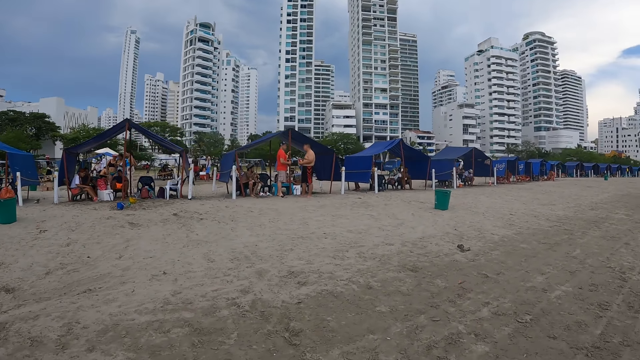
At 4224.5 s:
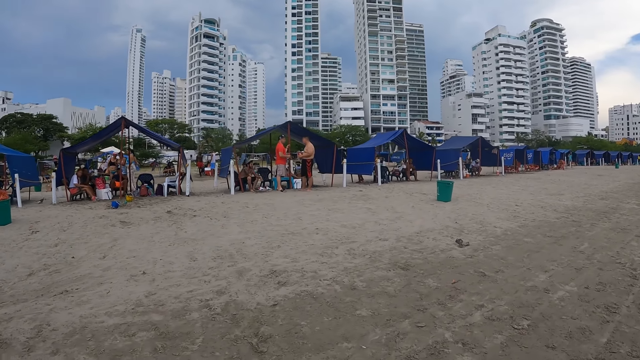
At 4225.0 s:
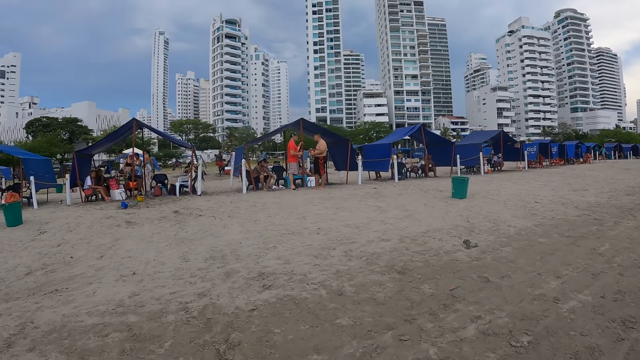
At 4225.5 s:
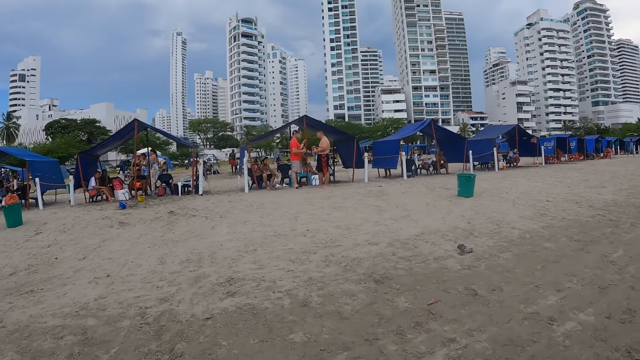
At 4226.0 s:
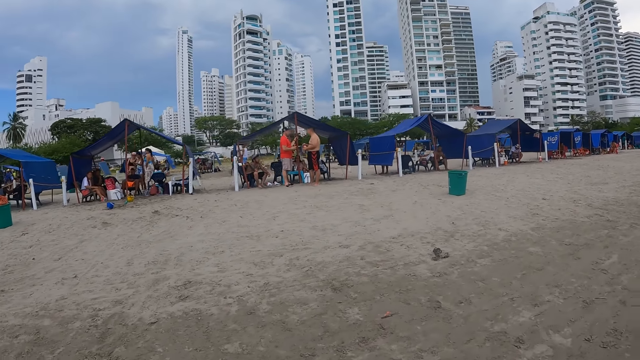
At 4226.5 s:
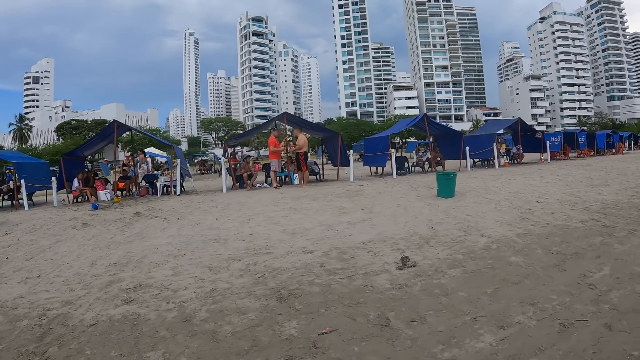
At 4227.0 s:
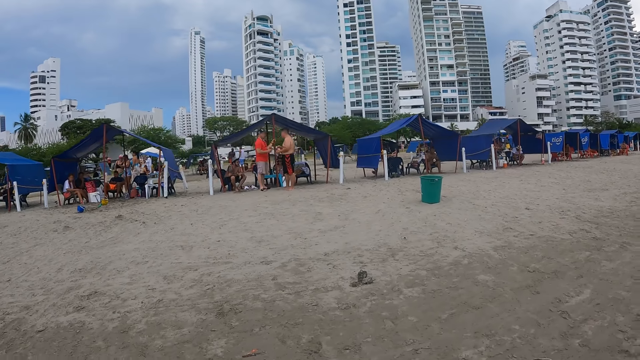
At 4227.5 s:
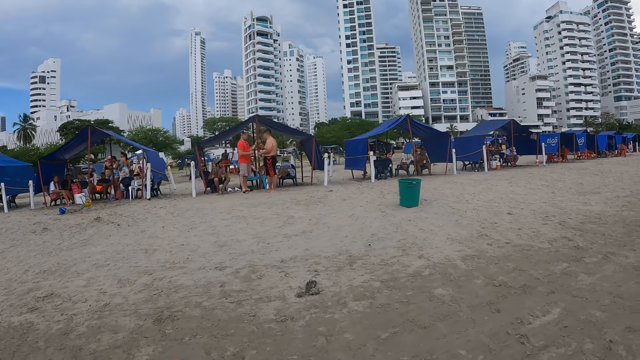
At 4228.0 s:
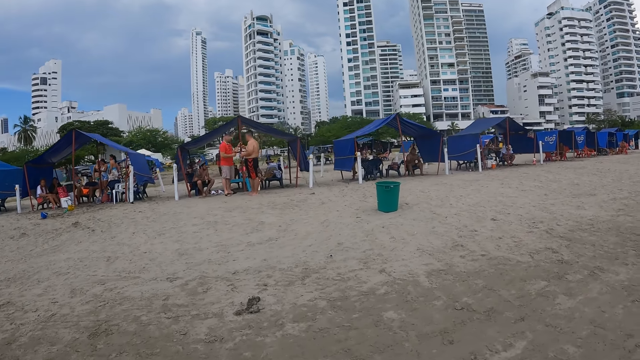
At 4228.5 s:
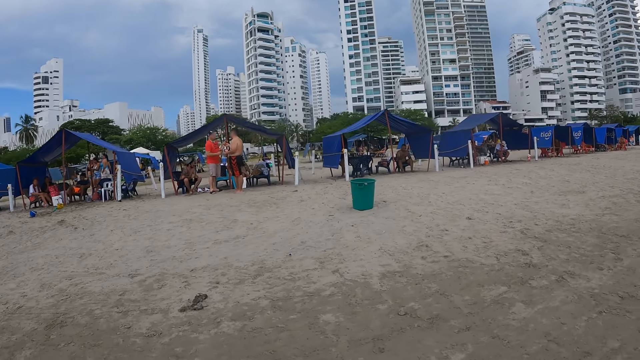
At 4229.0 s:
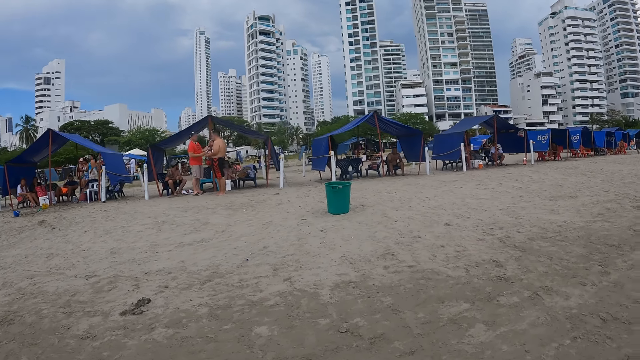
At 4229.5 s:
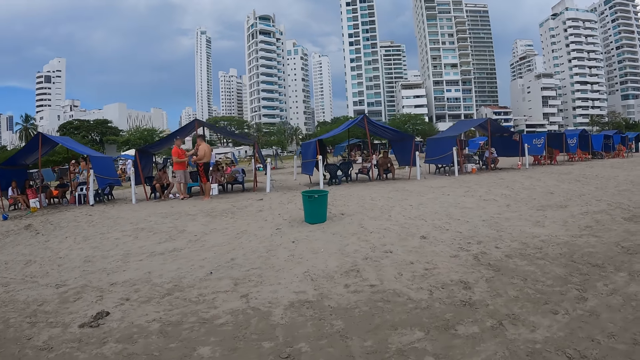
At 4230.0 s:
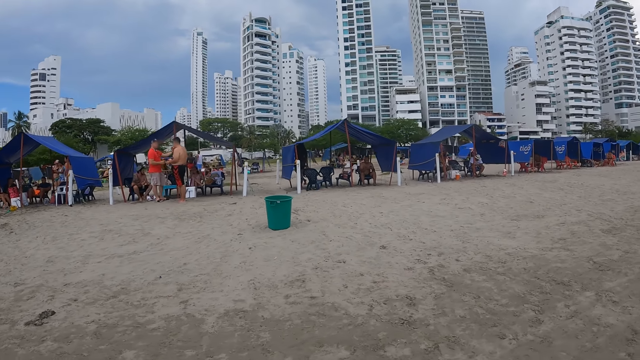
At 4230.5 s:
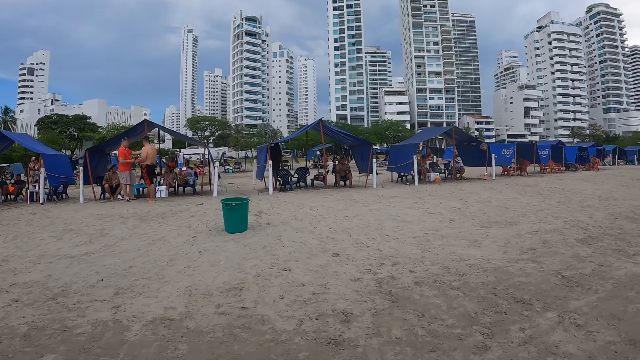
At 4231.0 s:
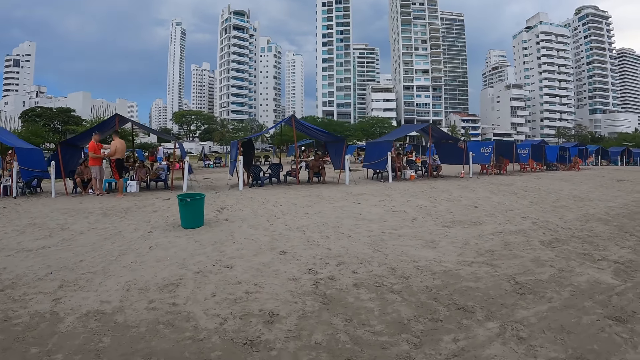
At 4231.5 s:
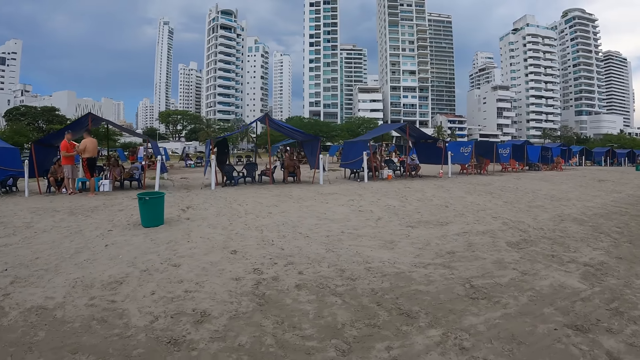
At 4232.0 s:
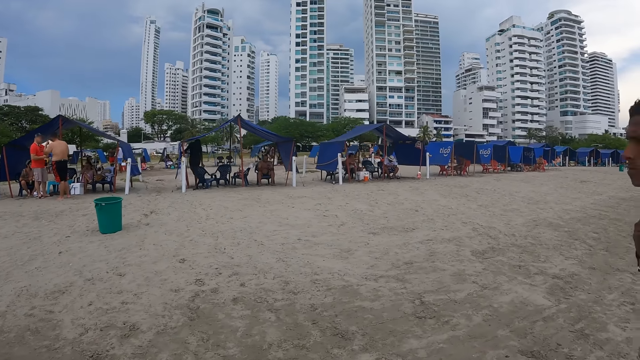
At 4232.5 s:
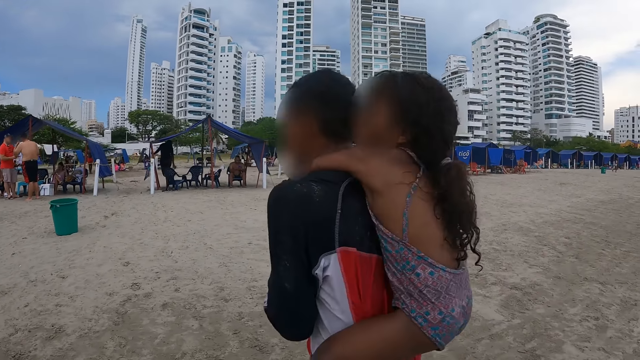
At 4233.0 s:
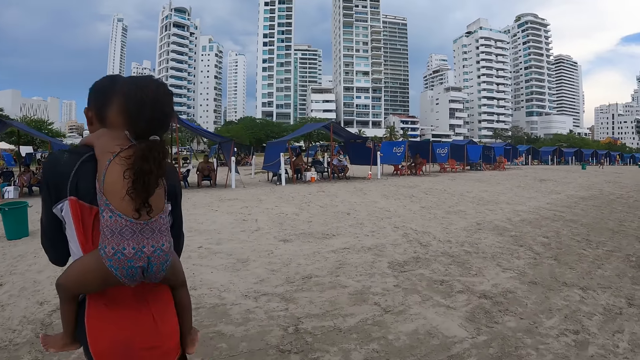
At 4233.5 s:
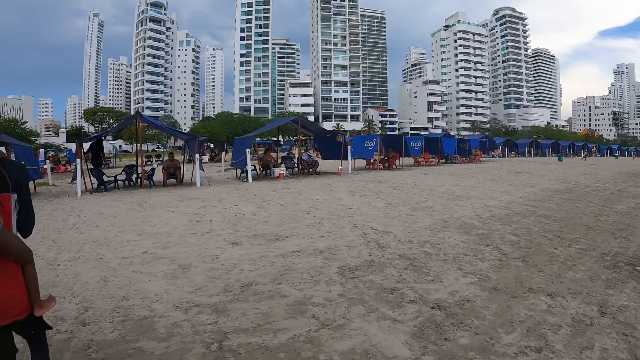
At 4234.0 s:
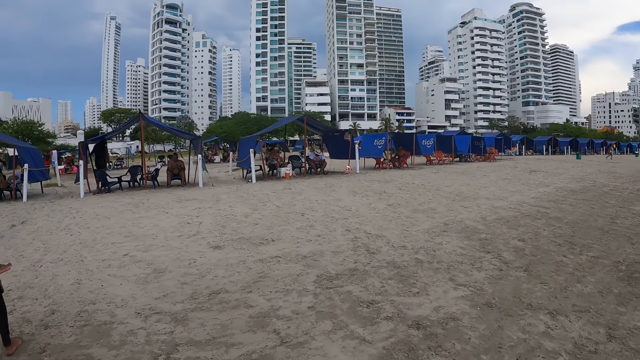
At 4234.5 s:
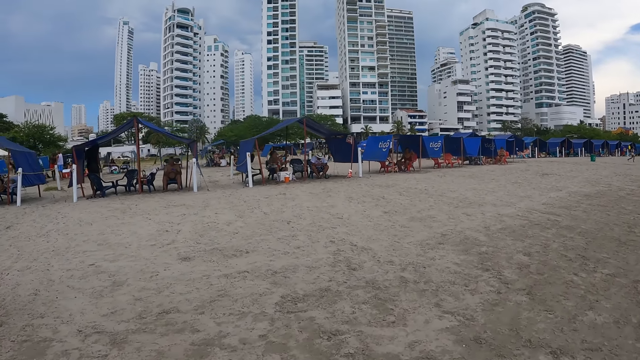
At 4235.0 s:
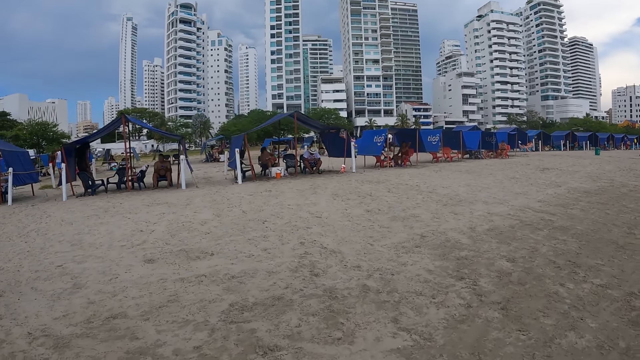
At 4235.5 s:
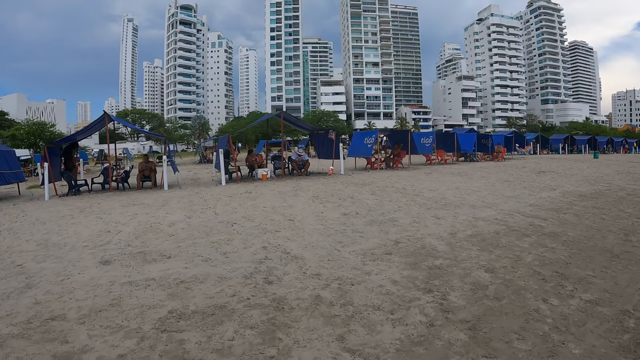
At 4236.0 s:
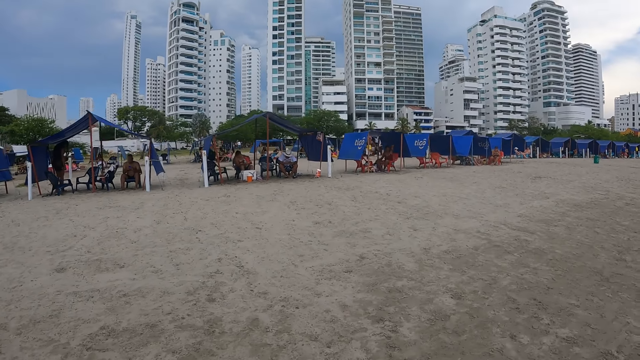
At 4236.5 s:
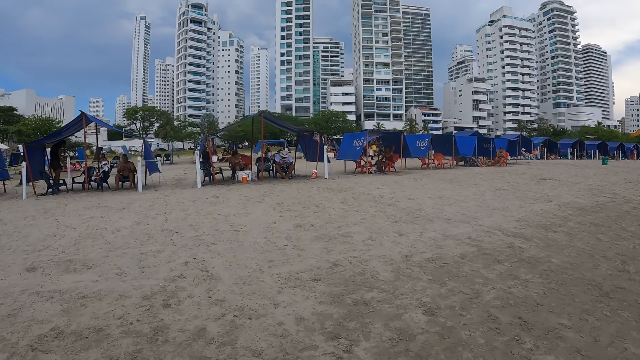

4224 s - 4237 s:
A person walks around.

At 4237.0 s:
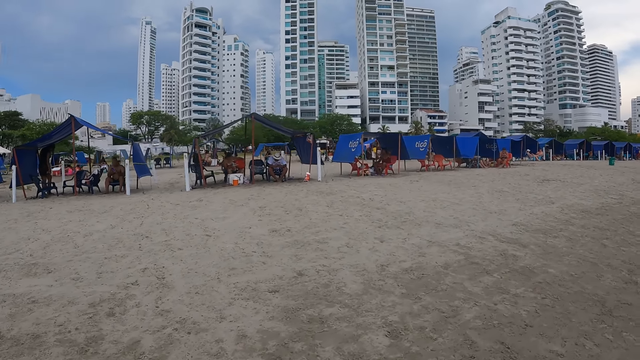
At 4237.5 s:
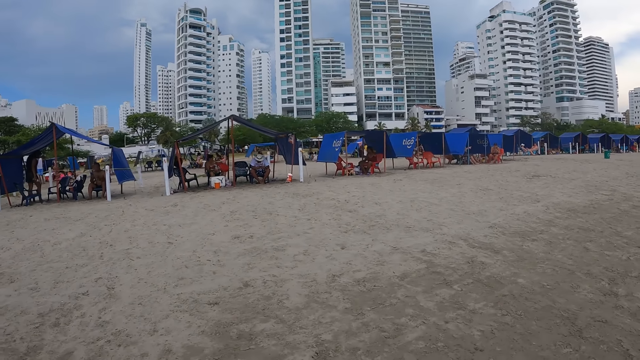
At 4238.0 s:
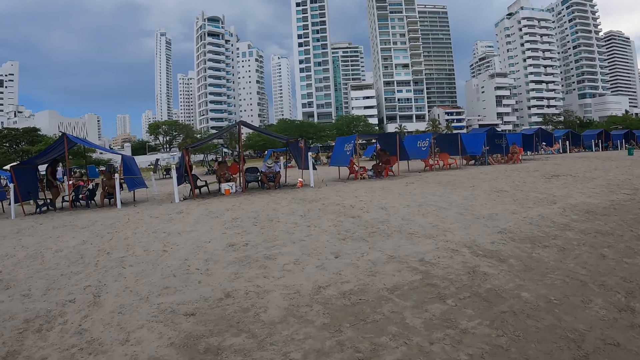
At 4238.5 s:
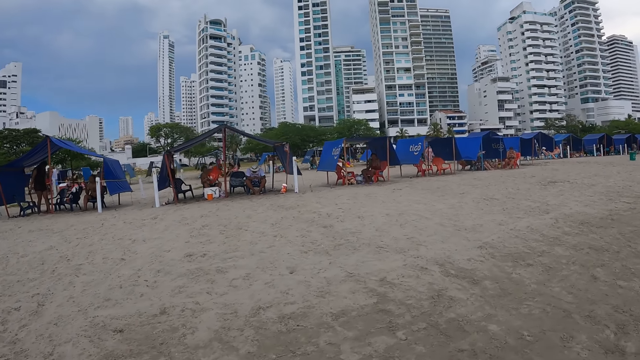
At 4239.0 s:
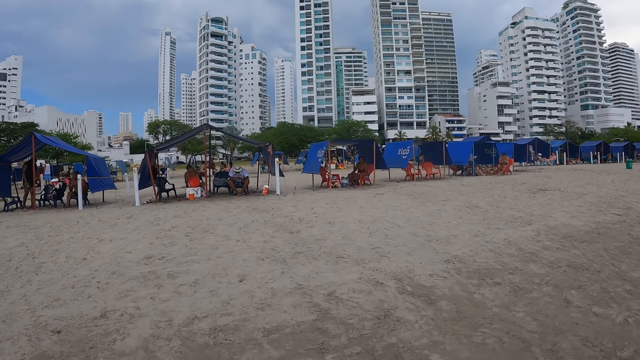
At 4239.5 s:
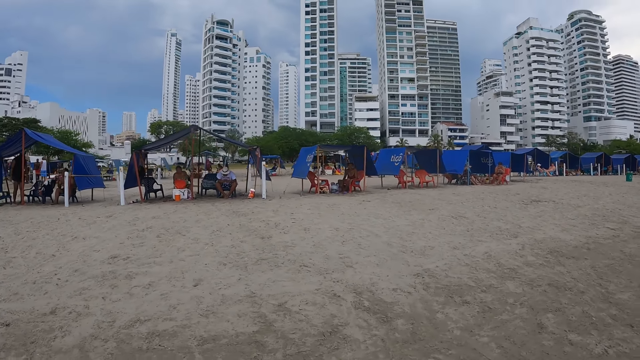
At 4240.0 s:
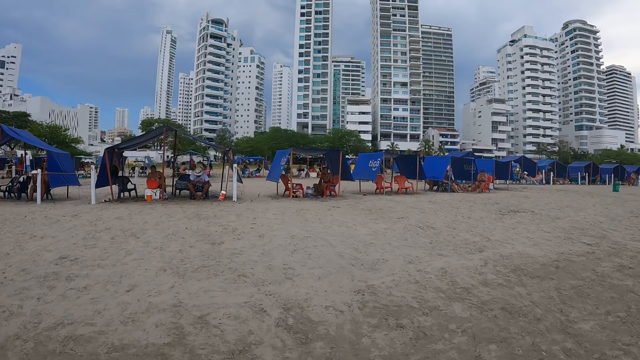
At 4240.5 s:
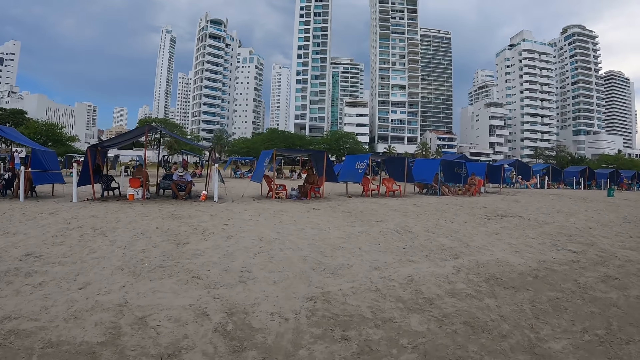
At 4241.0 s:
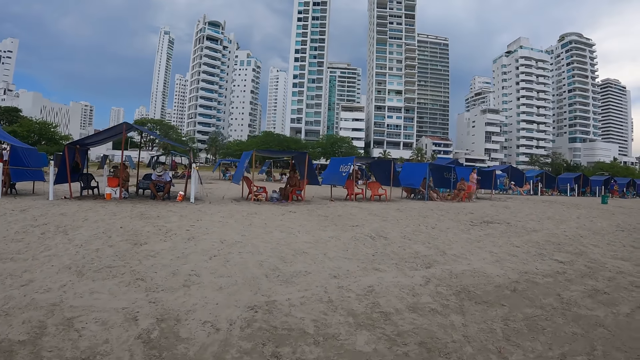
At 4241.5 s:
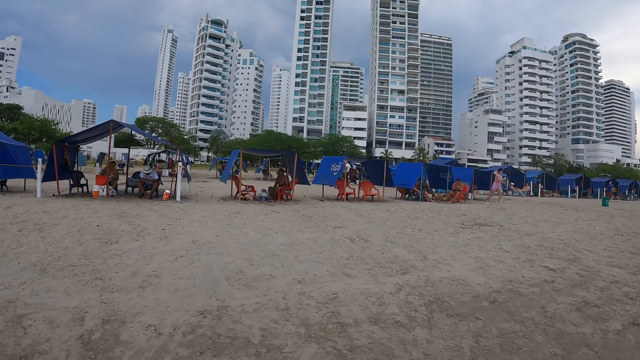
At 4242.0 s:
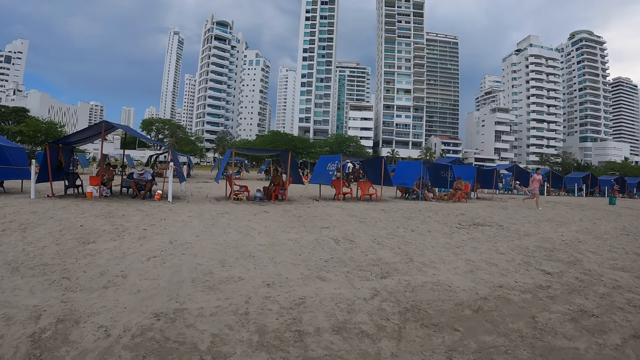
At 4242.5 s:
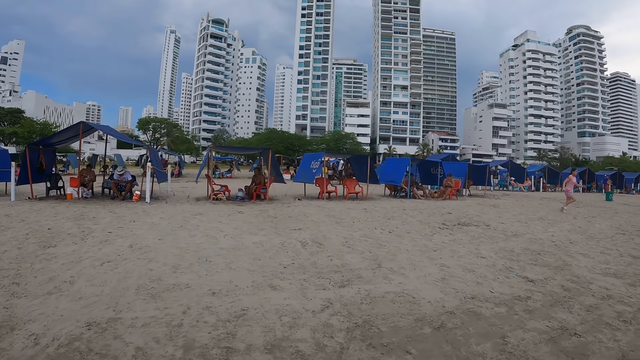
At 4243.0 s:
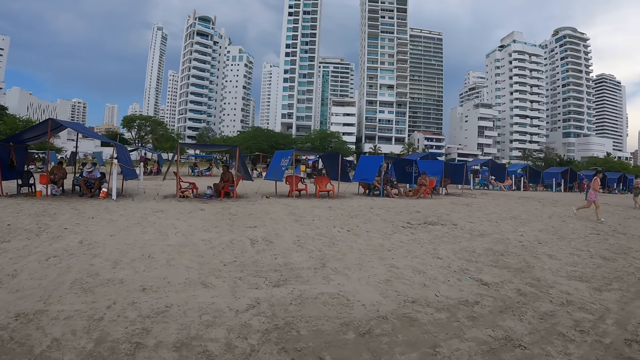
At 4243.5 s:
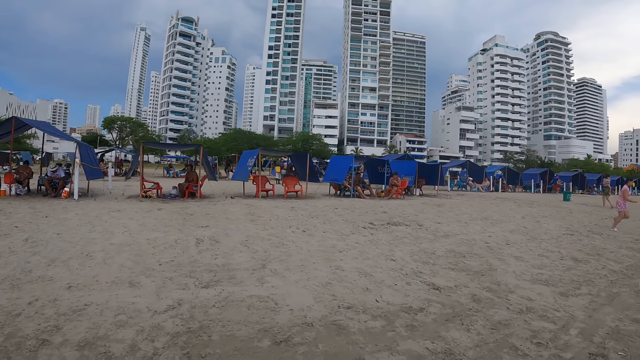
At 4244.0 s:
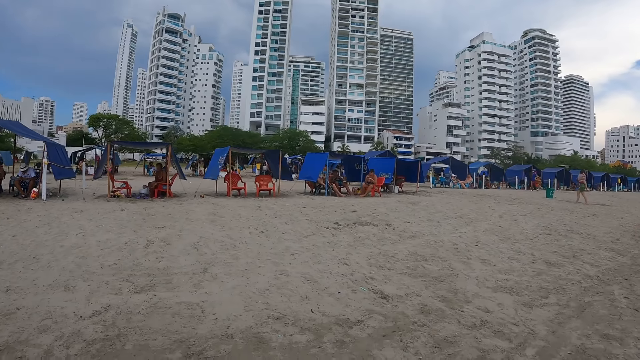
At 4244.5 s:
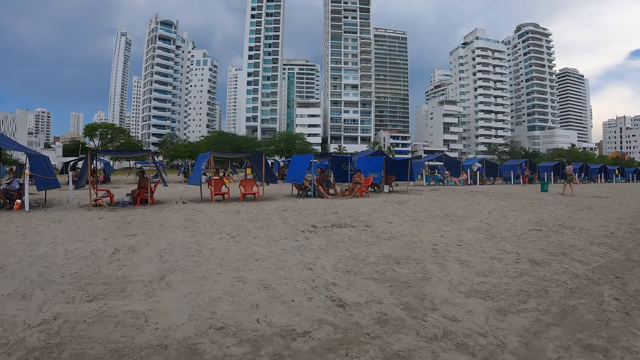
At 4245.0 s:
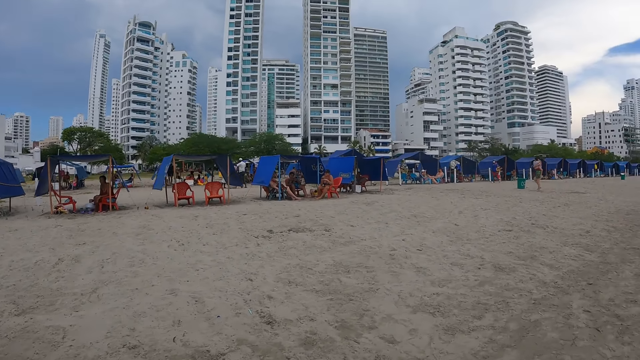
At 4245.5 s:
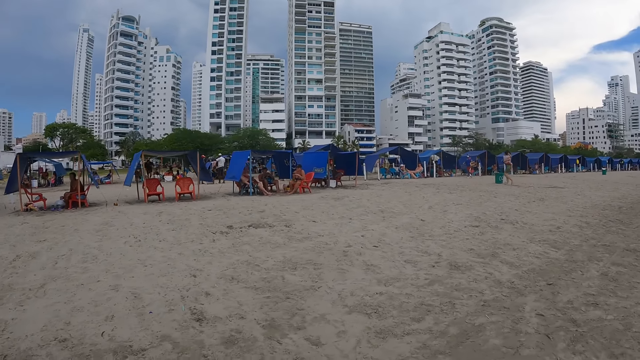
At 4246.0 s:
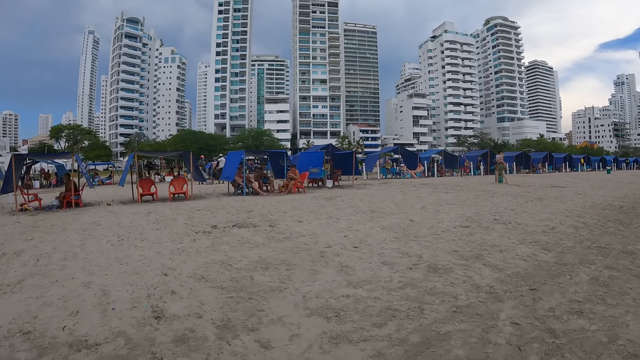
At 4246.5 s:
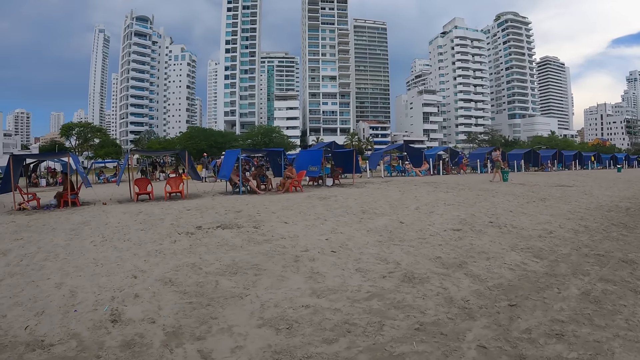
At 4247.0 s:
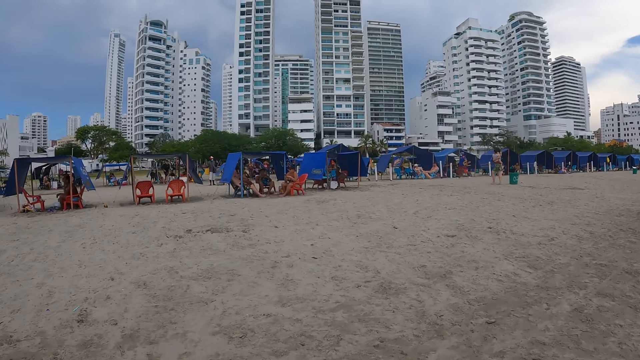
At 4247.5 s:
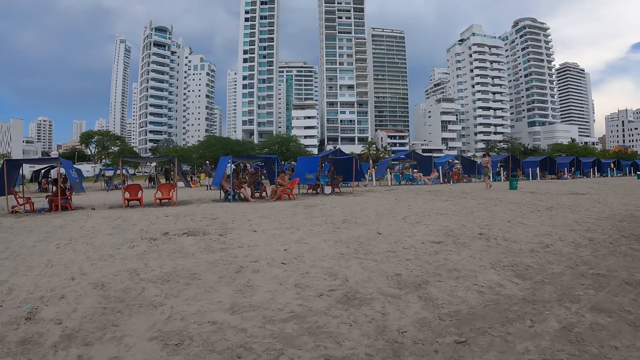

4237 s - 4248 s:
A person runs.
